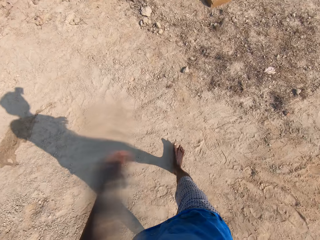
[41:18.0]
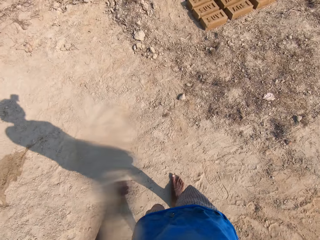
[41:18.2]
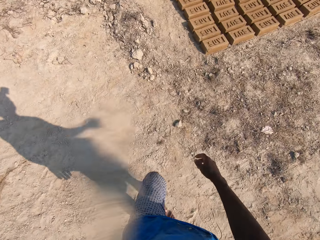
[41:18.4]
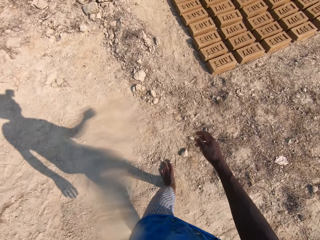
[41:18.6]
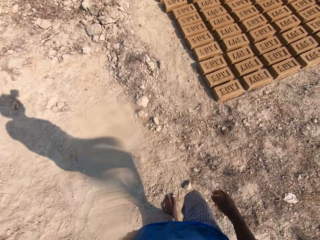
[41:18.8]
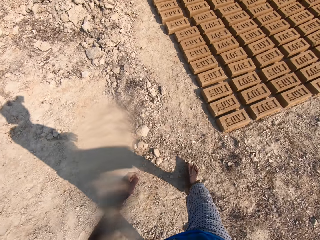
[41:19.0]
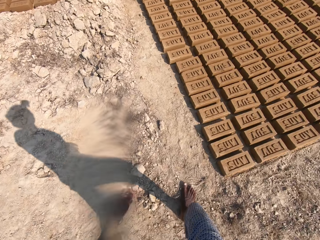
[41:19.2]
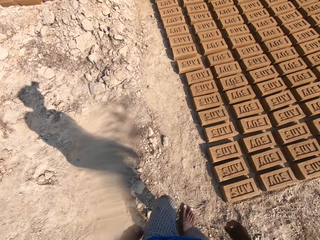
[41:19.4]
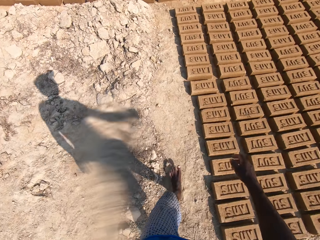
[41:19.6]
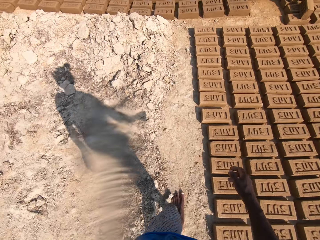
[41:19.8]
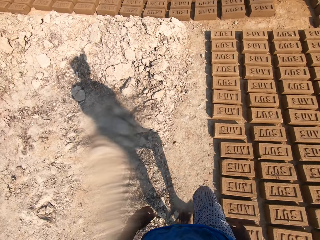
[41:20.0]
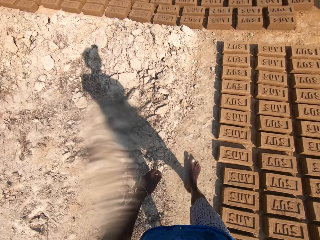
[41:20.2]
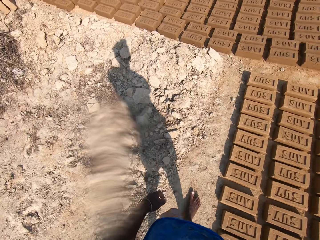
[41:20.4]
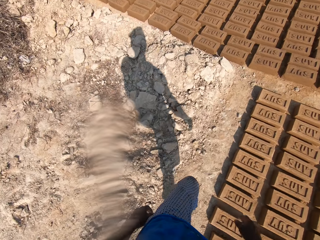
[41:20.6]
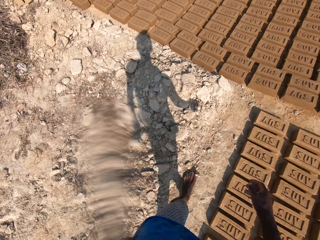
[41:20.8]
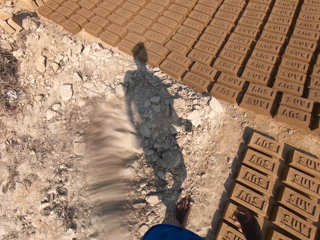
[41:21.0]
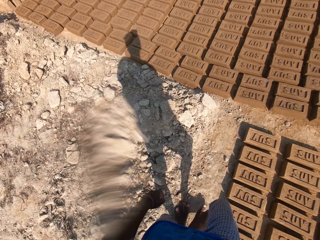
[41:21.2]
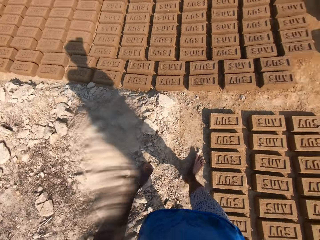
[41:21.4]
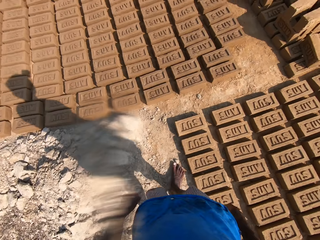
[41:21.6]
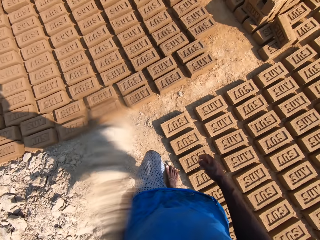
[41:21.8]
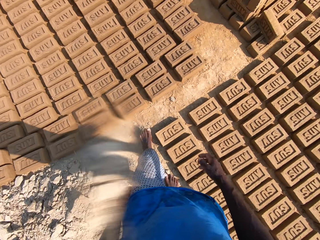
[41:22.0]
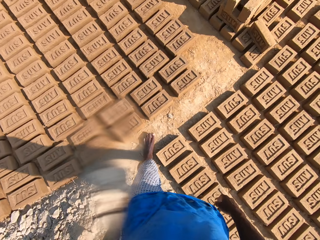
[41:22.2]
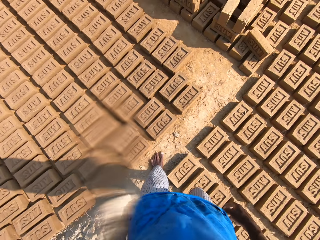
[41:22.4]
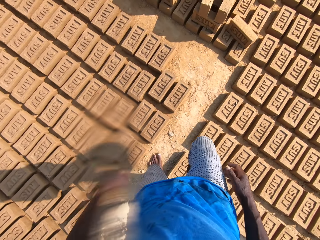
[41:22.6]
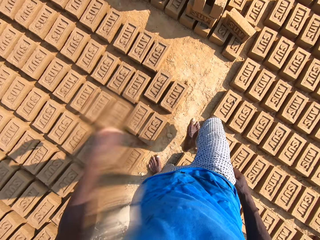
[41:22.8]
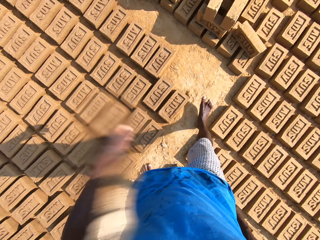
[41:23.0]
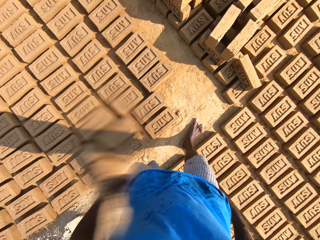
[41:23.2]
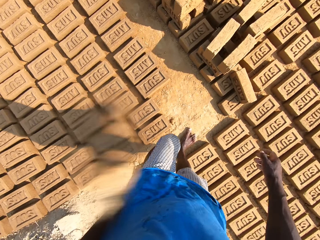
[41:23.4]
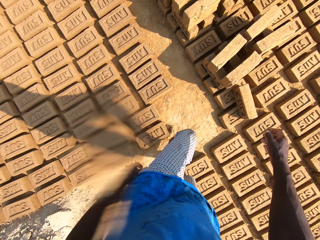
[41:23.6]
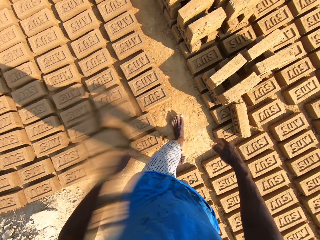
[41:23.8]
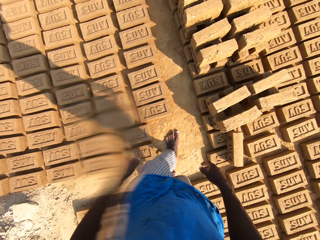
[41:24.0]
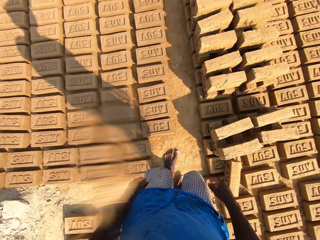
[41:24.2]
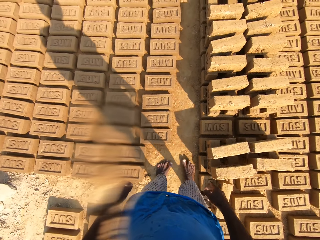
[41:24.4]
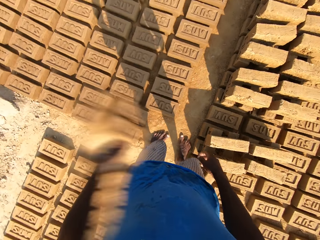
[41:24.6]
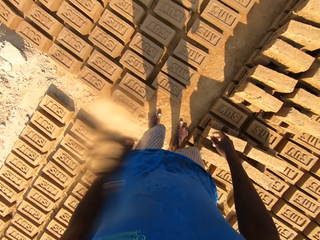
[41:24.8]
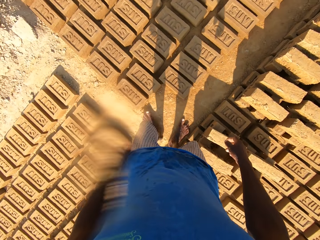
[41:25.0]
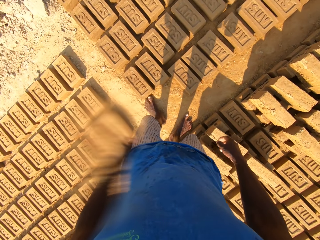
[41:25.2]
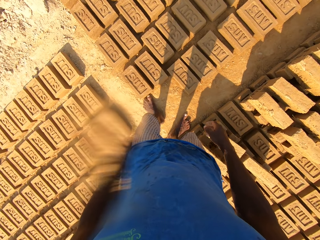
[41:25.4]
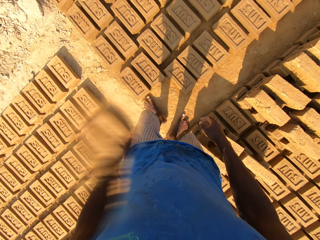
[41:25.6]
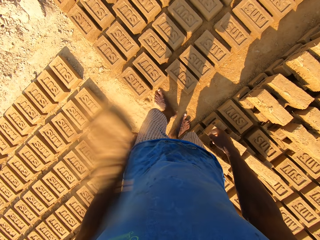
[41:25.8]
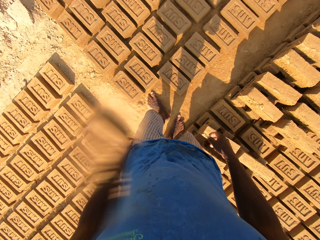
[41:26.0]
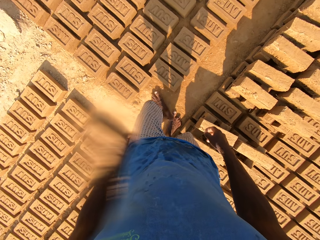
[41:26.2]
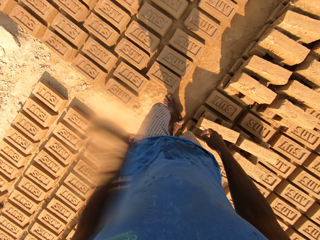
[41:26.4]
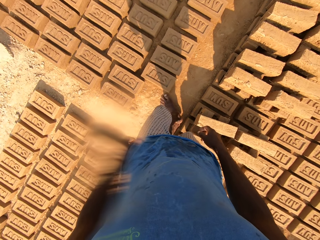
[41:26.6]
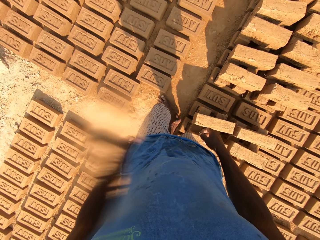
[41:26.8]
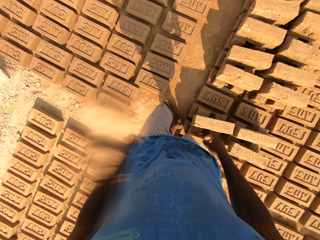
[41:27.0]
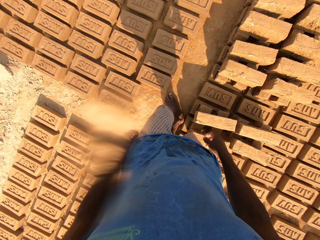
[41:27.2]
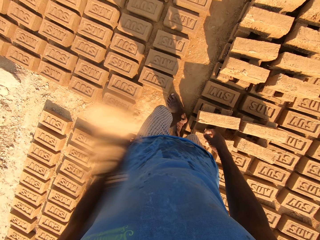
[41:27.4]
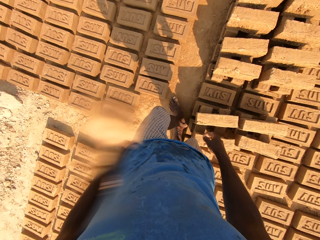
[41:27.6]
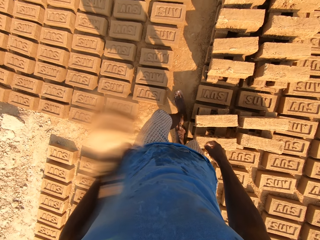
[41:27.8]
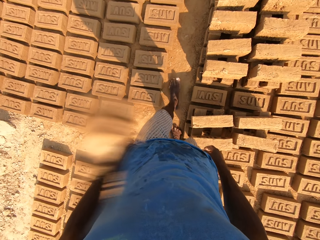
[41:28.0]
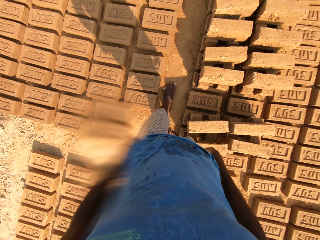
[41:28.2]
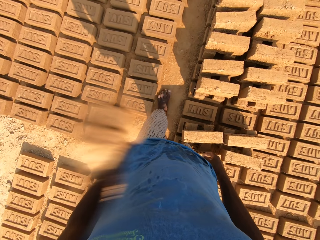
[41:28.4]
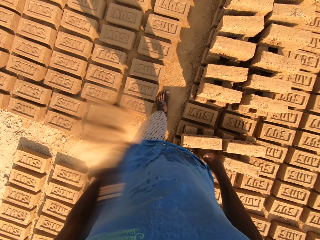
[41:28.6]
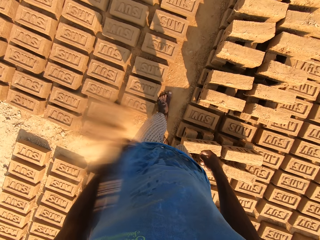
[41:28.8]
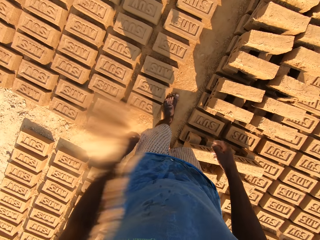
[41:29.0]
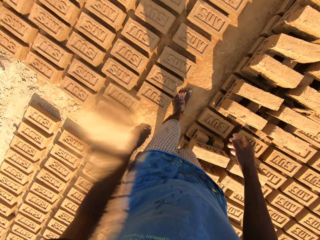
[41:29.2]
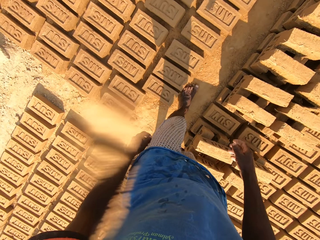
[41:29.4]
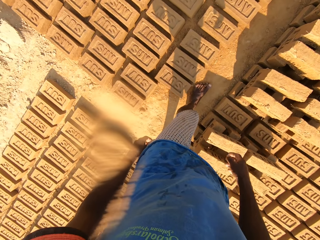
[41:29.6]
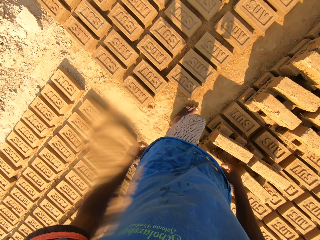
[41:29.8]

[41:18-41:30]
The camera wearer talks and walks around. They walk around again. They talk and look around.

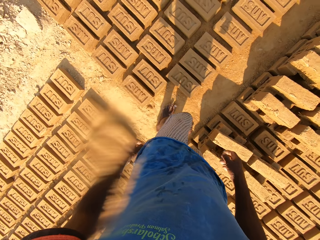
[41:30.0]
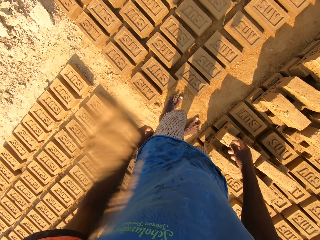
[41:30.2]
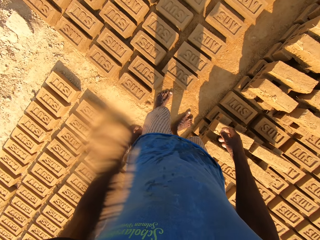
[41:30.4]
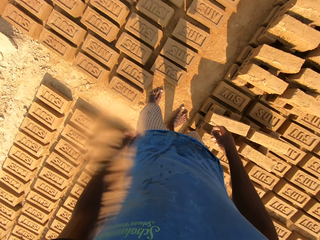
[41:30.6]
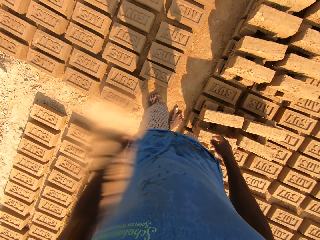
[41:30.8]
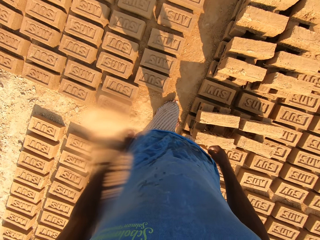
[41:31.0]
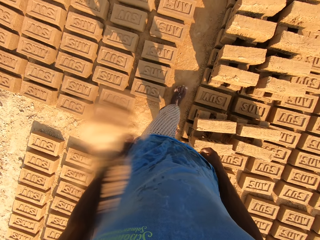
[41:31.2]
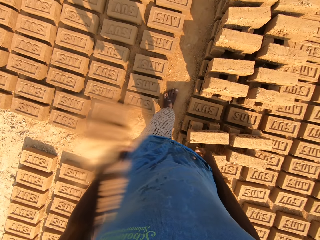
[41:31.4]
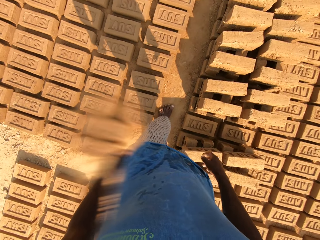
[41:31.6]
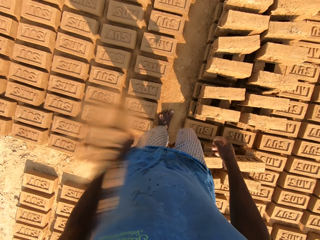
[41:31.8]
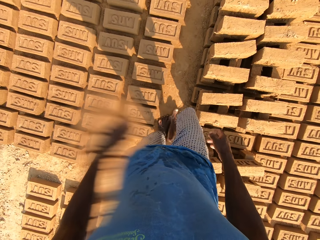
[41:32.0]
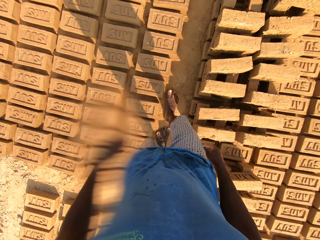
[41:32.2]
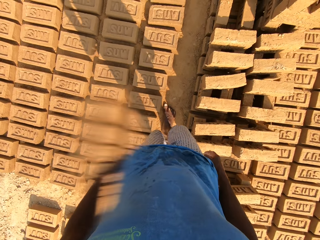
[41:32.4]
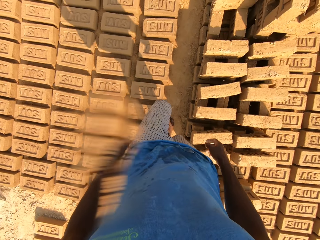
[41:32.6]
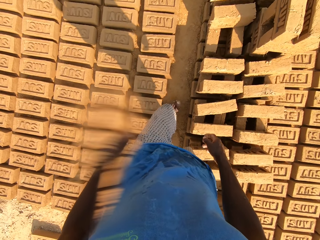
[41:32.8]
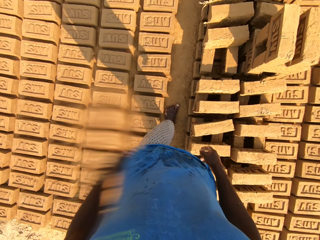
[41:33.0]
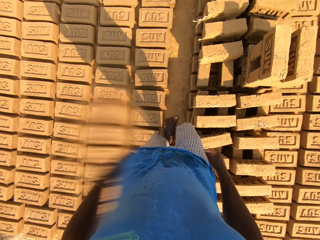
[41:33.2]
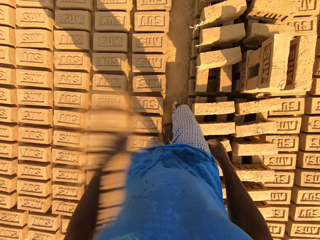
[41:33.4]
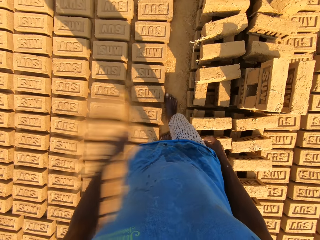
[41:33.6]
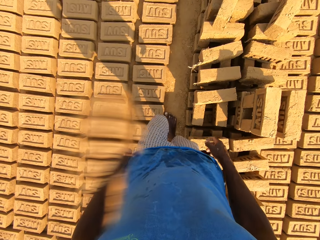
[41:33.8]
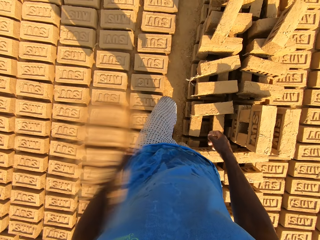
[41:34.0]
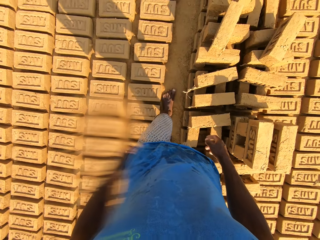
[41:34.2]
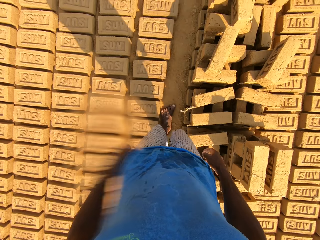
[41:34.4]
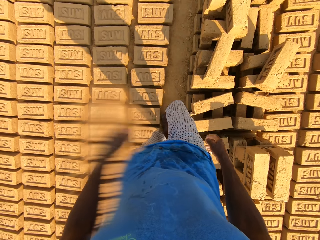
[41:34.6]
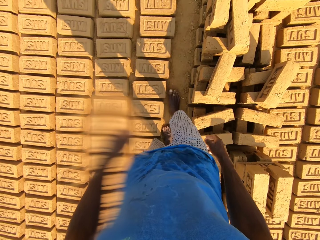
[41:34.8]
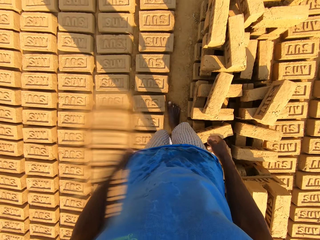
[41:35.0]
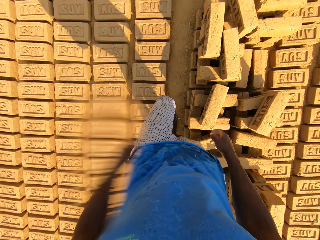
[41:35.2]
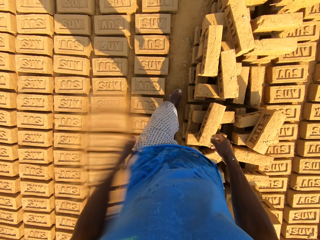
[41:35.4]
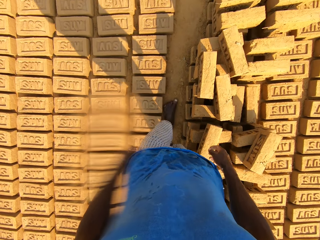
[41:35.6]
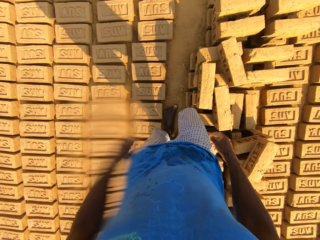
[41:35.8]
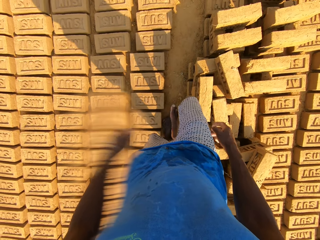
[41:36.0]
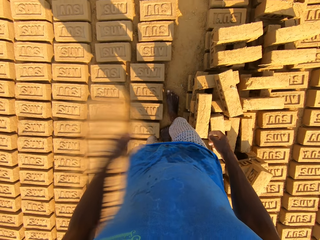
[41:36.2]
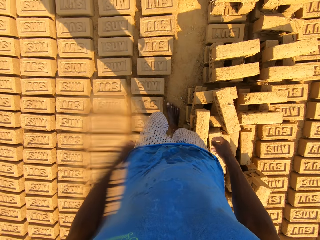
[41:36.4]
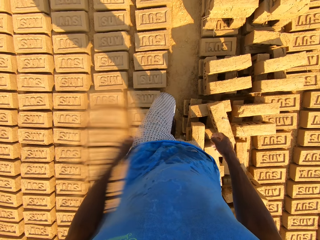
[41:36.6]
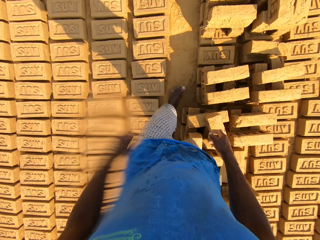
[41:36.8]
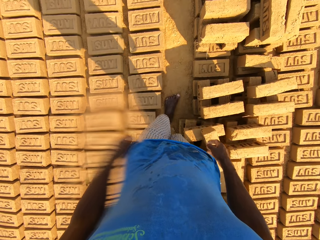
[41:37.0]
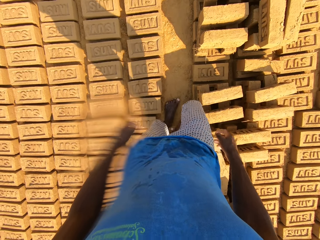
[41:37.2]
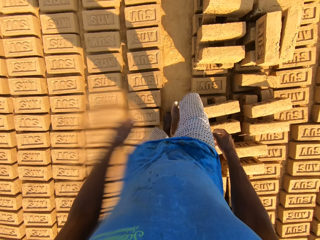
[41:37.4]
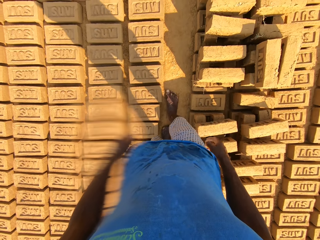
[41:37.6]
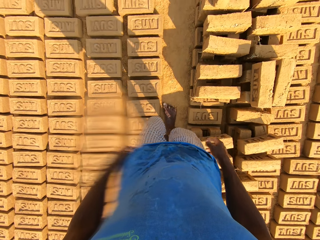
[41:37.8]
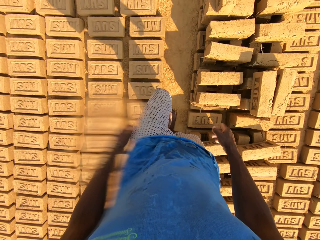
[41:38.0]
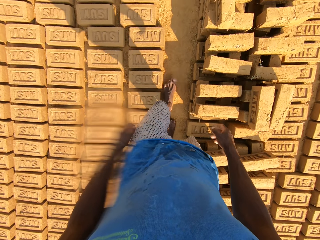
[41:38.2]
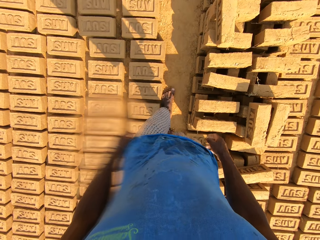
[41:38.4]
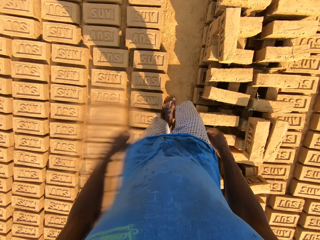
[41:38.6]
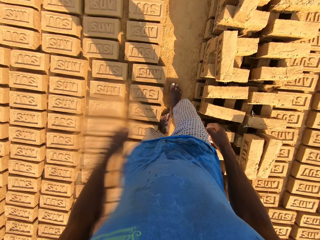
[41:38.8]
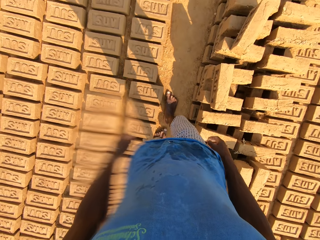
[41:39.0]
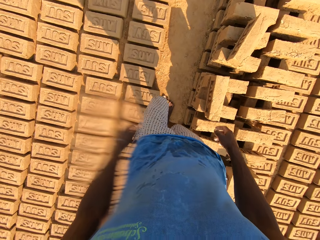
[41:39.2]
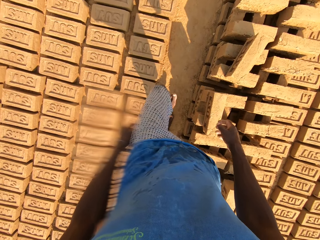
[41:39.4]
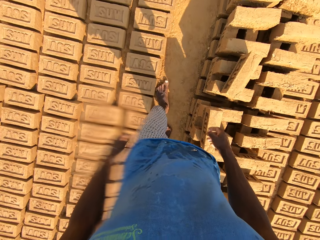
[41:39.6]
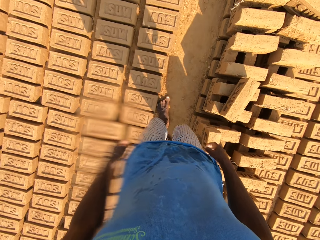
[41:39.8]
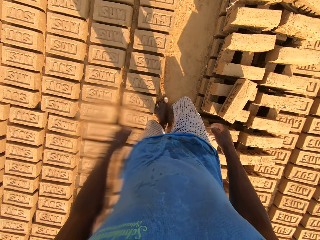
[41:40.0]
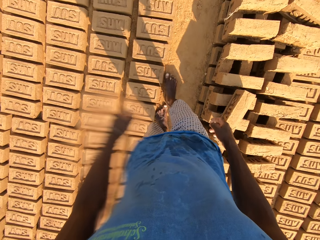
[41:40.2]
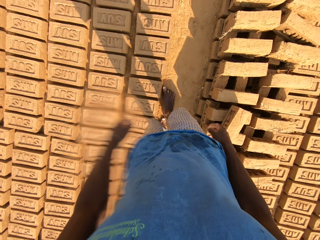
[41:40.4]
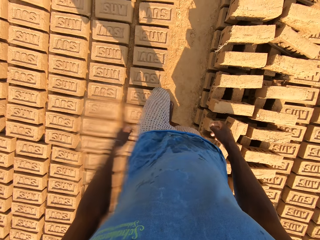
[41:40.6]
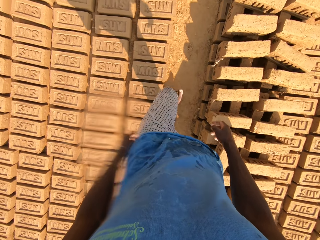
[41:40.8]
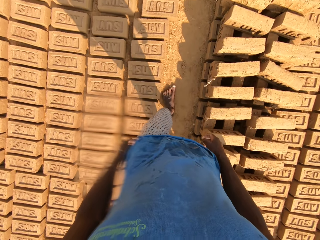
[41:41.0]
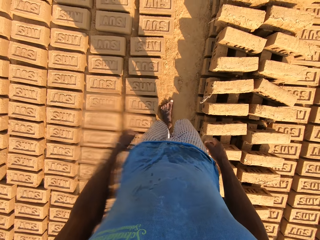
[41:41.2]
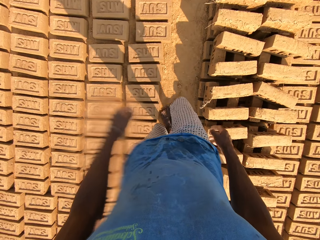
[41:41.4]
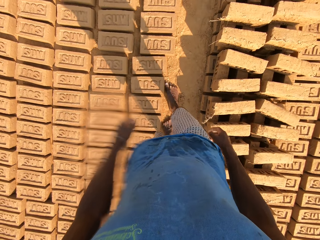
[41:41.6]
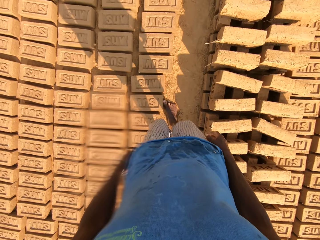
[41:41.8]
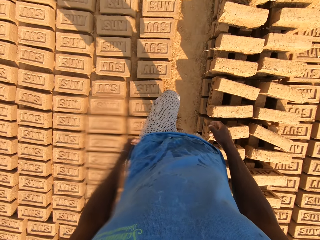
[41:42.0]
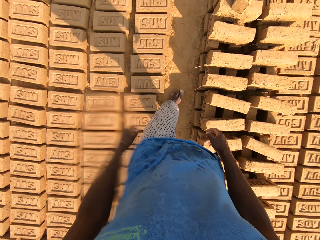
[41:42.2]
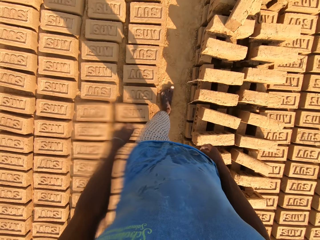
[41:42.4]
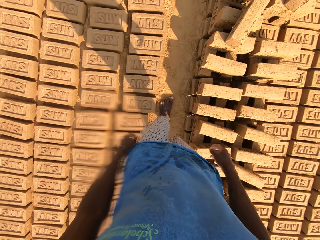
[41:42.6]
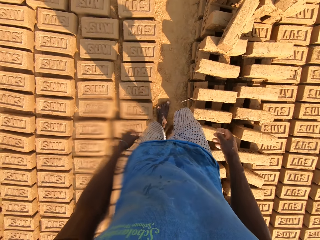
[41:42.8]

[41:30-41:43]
The camera wearer walks on the ground and talks.
